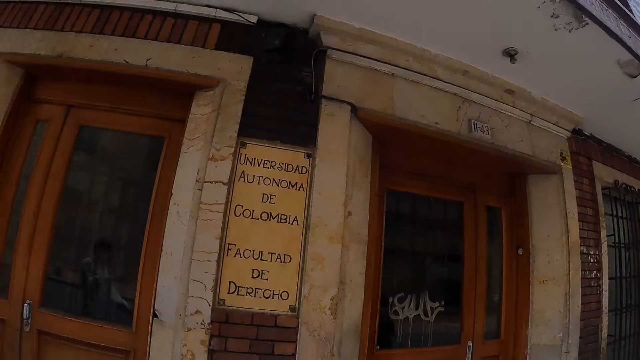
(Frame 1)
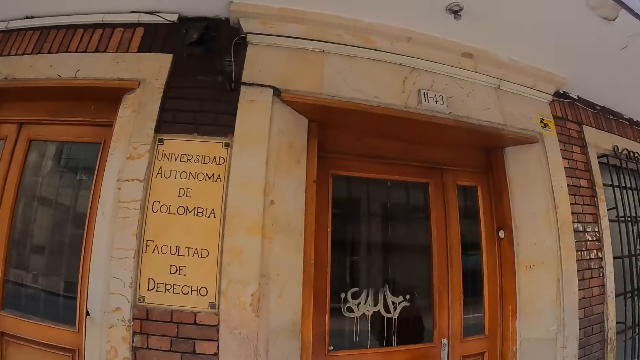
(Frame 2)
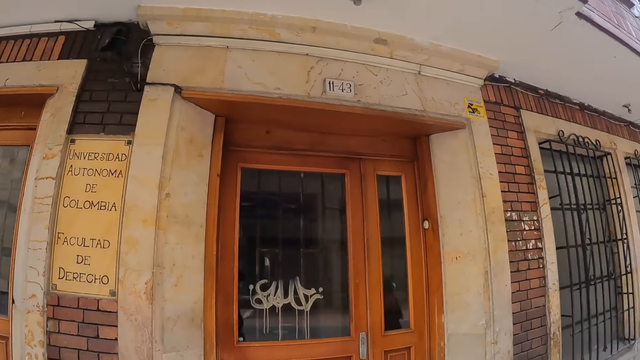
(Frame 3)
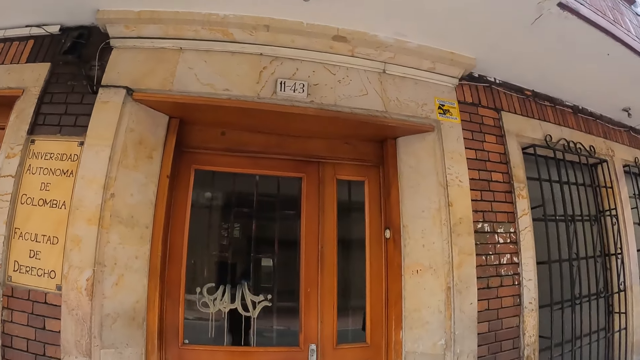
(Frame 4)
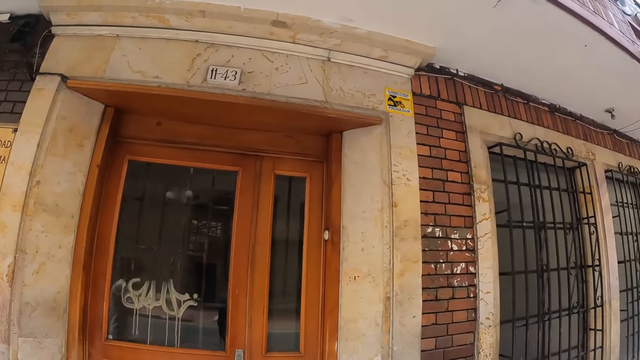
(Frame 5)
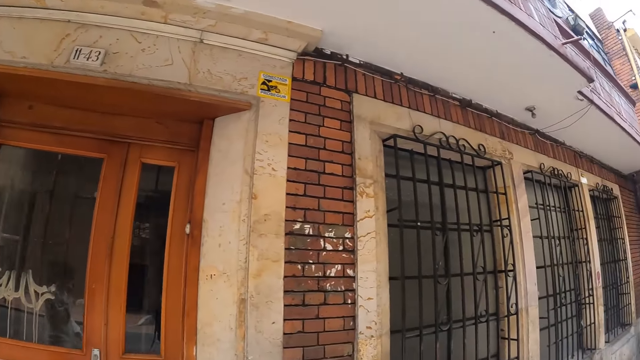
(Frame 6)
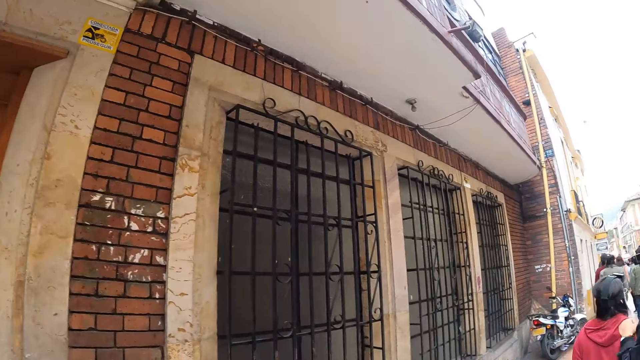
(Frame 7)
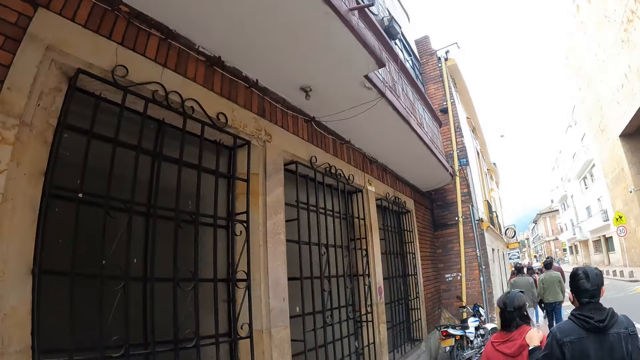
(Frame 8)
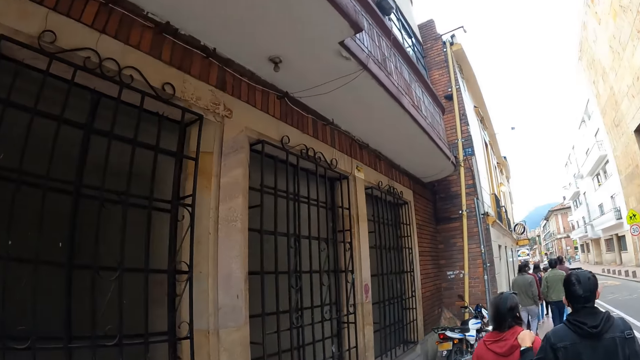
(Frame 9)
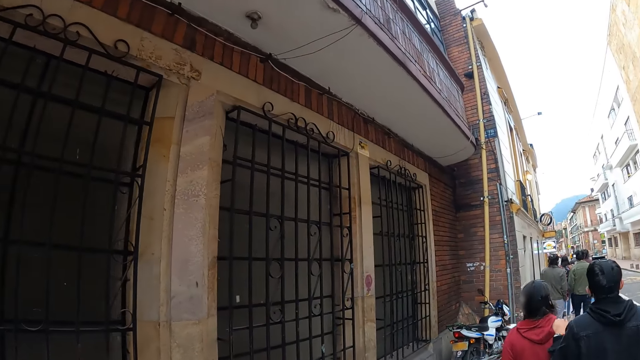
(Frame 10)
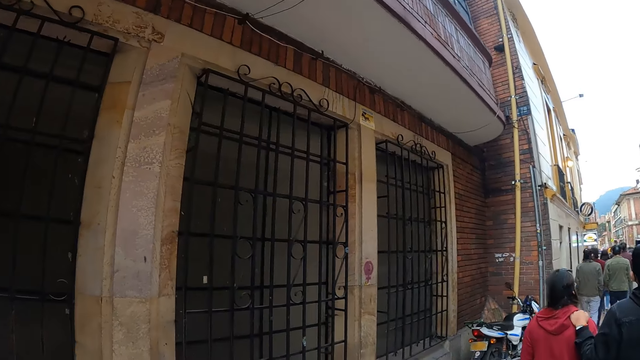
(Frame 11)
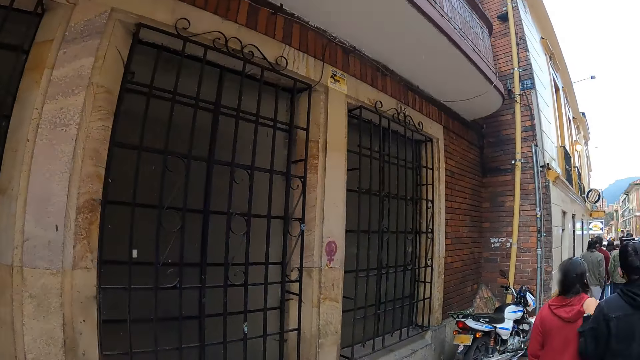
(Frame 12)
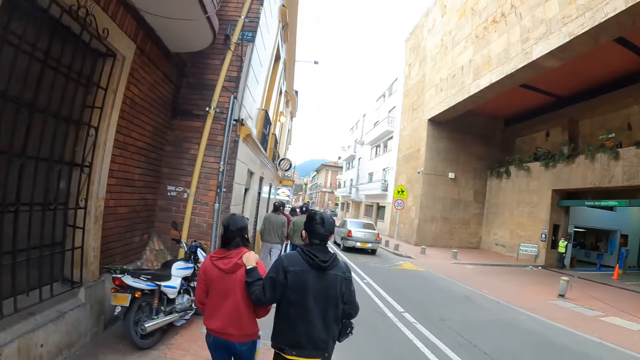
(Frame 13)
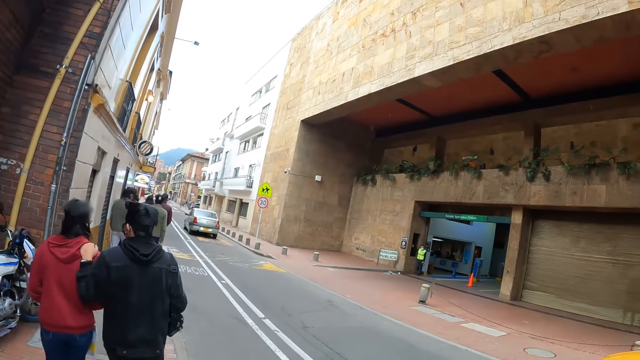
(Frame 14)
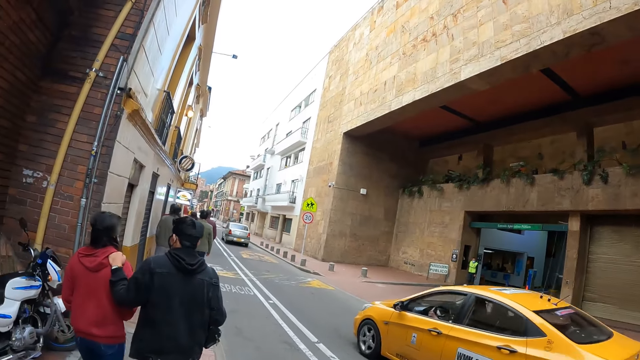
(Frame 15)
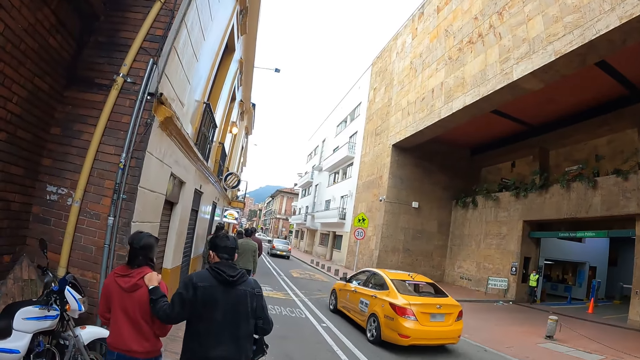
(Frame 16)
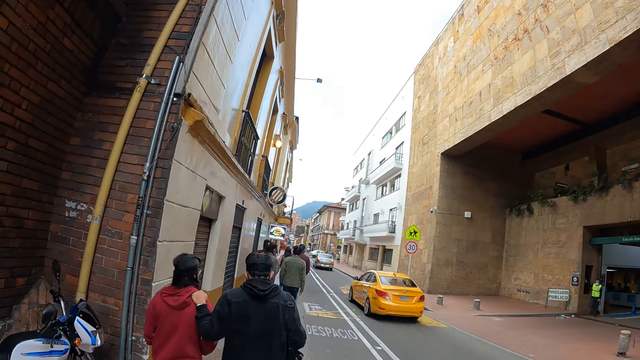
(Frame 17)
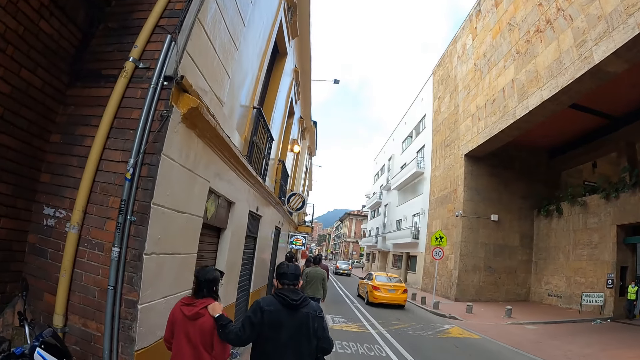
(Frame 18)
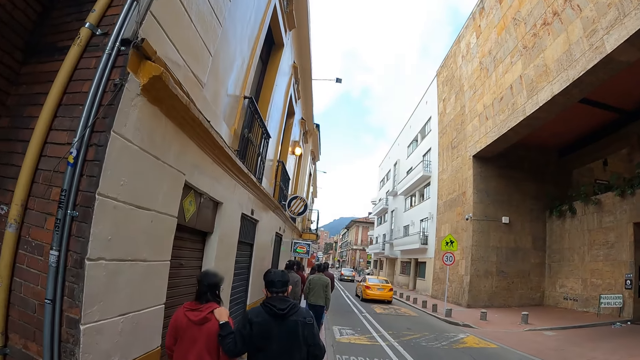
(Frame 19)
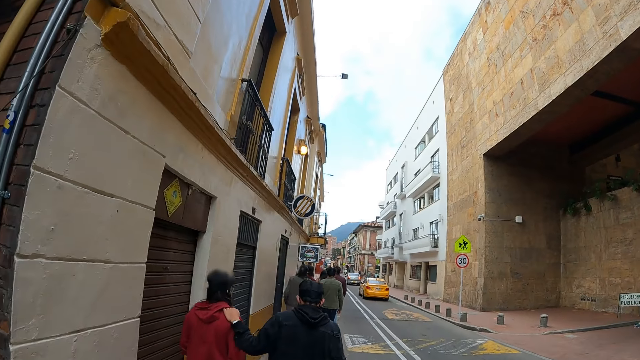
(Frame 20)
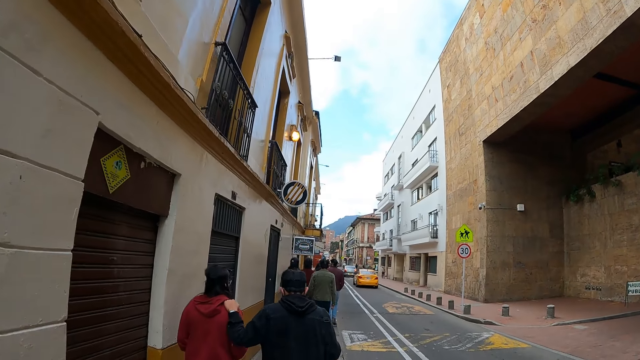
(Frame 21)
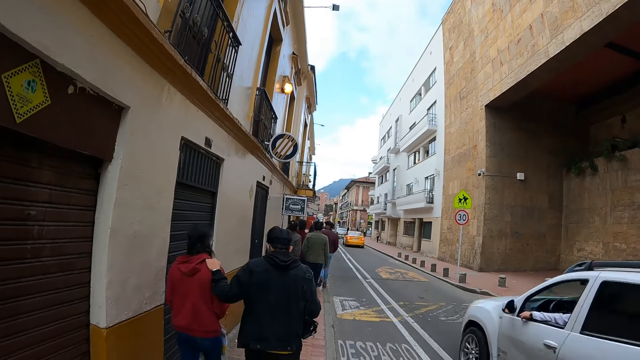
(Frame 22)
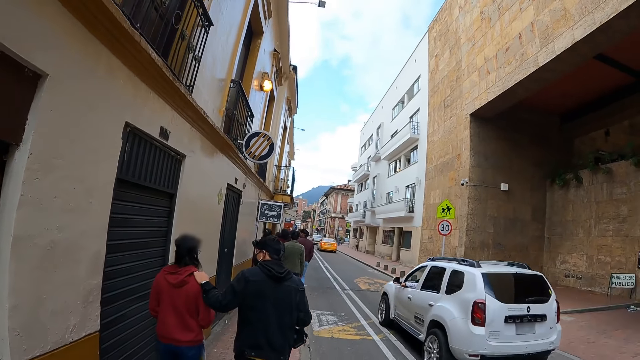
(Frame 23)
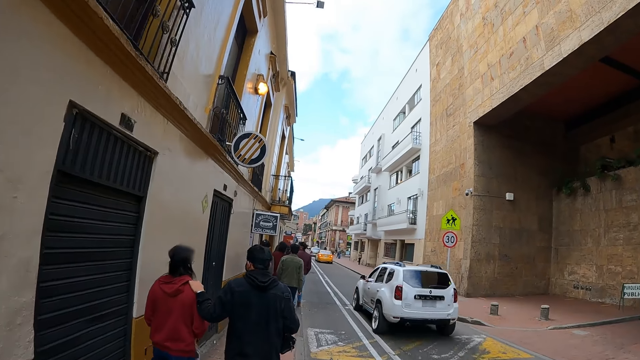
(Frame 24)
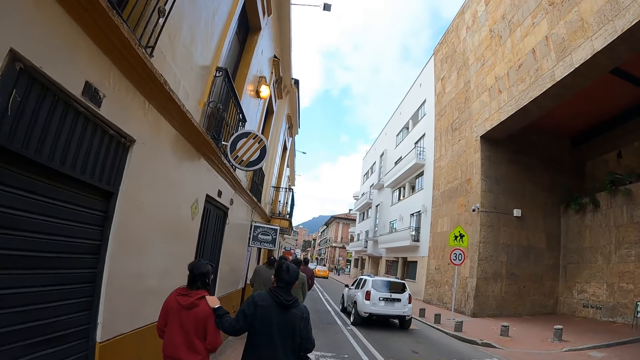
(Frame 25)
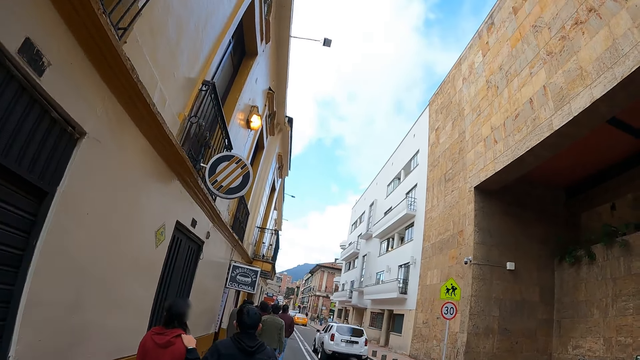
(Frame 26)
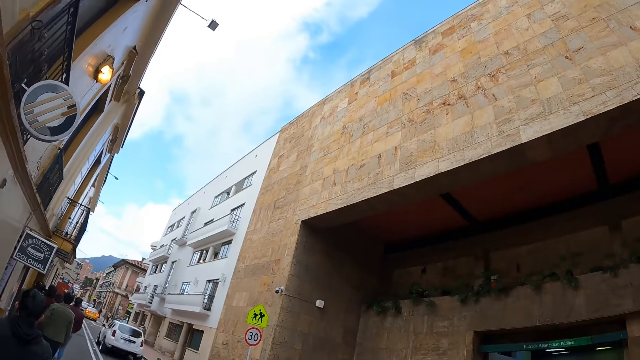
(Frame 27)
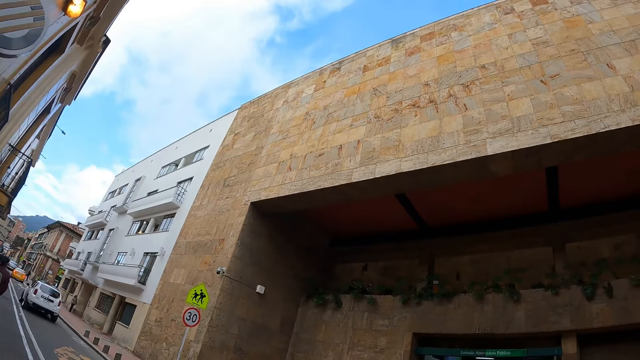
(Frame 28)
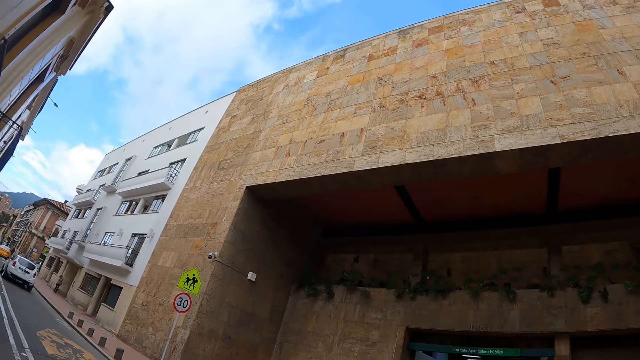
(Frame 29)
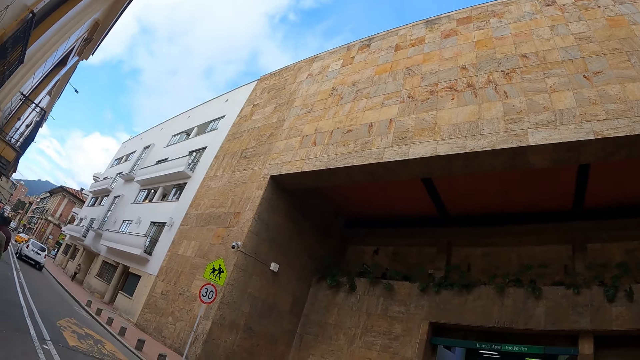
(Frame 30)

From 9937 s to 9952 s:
The camera wearer looks around the building. They walk along the road. They look in front. They walk in front.

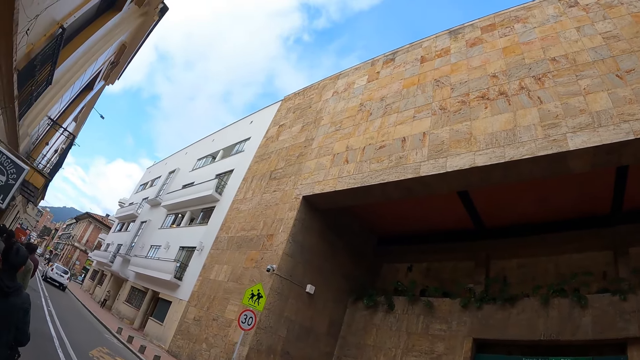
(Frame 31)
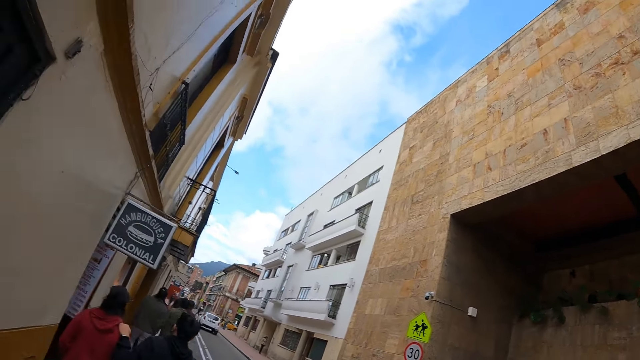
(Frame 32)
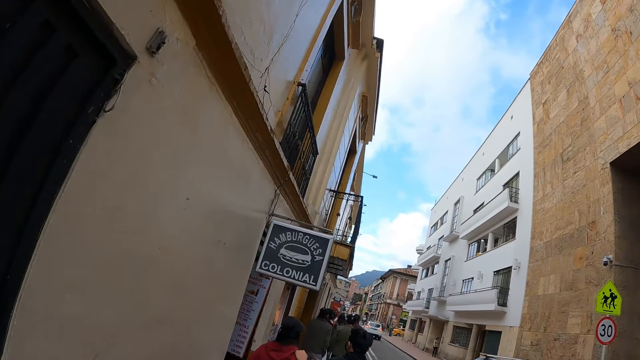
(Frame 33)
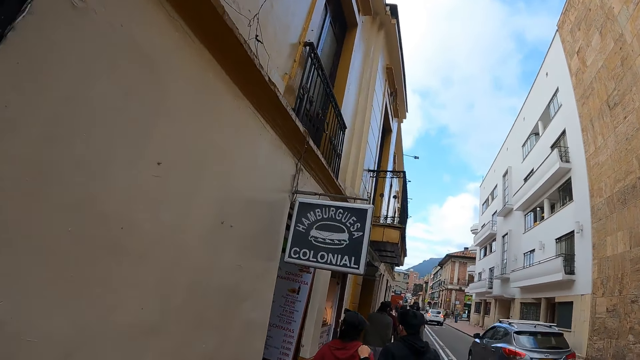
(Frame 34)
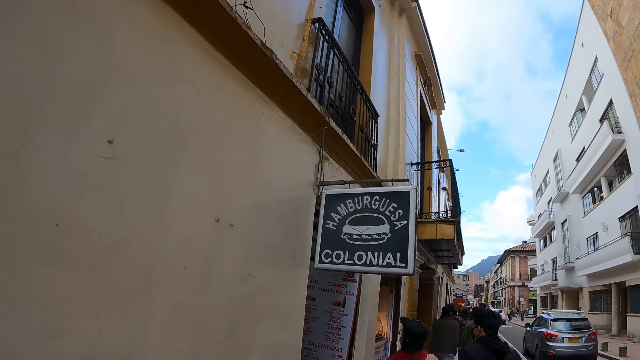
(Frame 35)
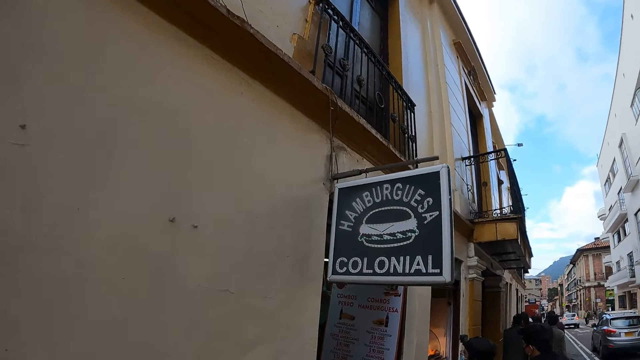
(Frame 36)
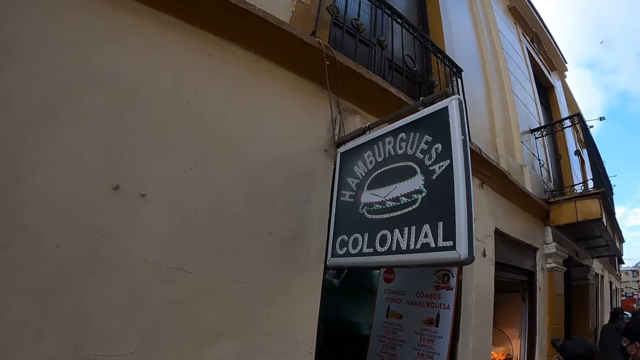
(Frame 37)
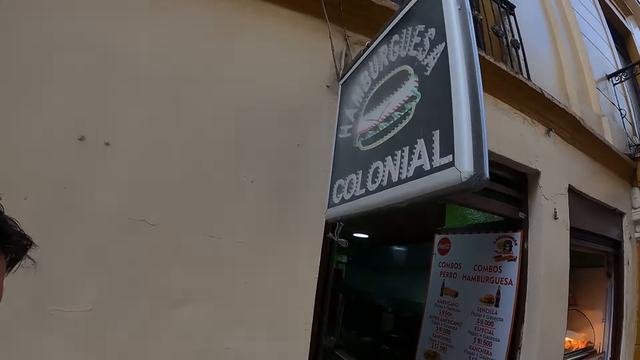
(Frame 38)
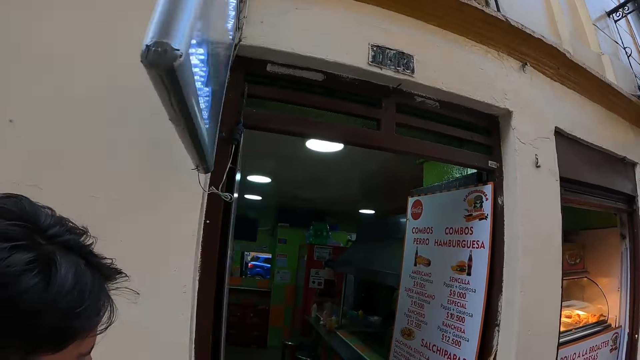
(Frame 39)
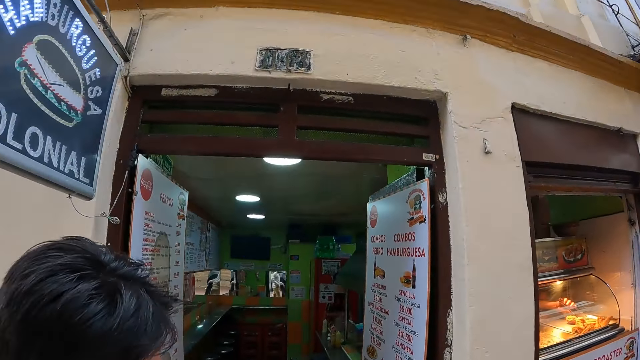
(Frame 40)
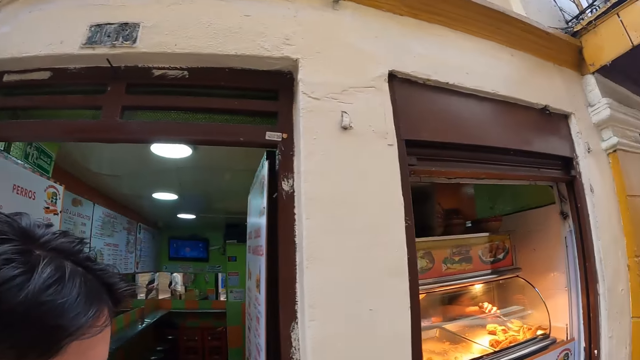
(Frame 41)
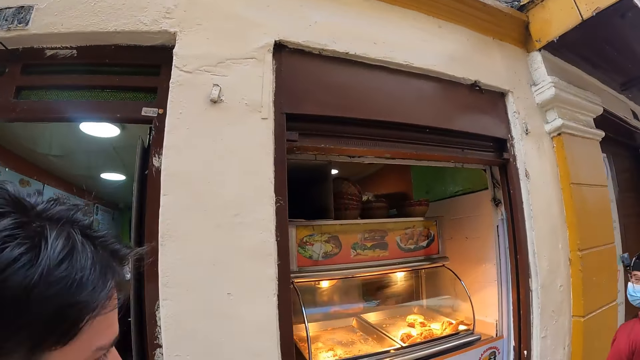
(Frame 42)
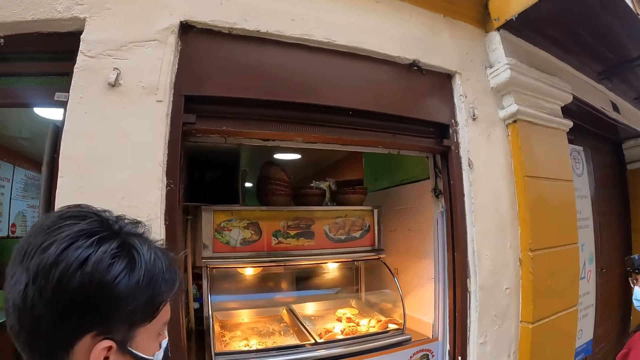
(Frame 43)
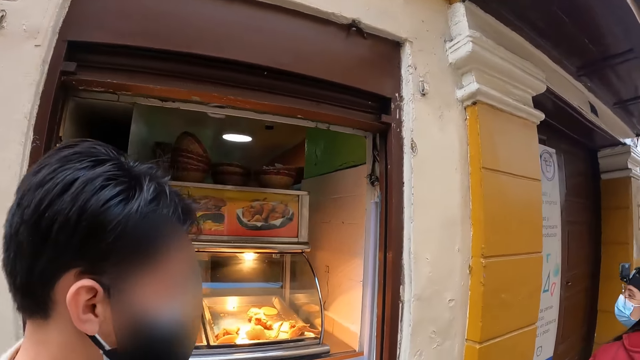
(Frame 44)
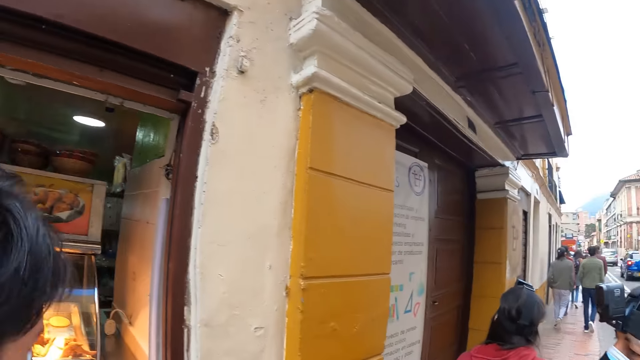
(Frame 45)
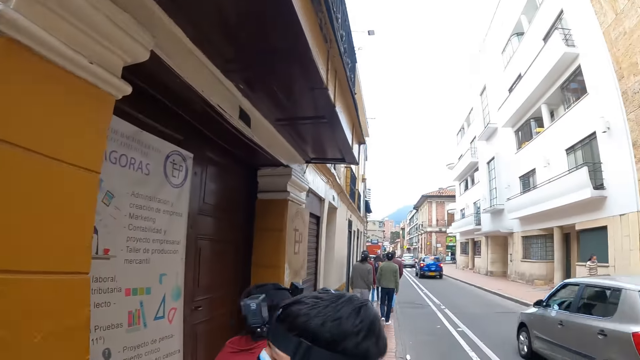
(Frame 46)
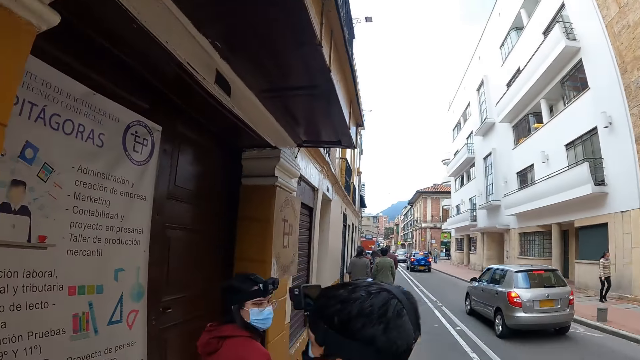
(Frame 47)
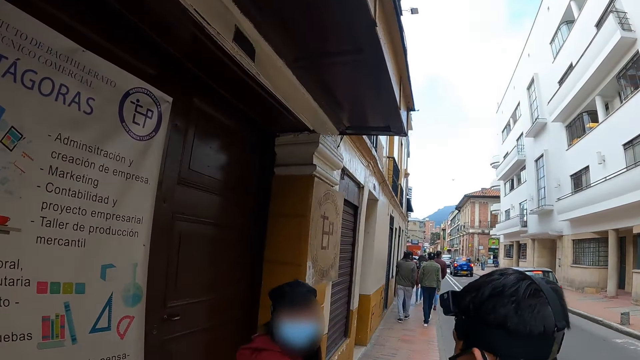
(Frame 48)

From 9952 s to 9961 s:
The camera wearer looks around the building. They walk along the road.
